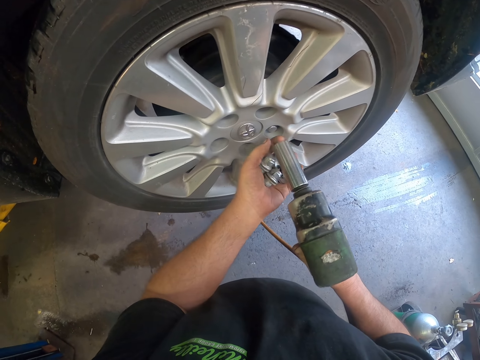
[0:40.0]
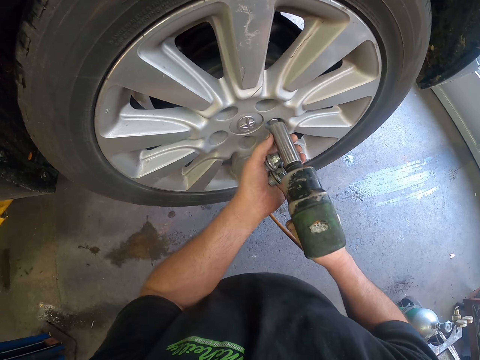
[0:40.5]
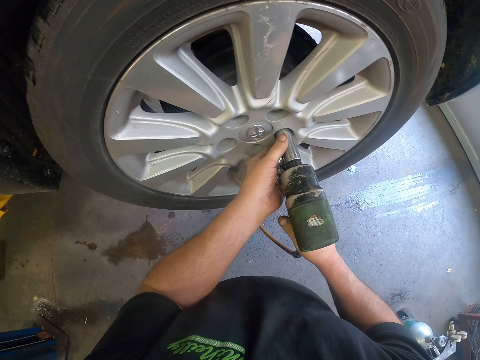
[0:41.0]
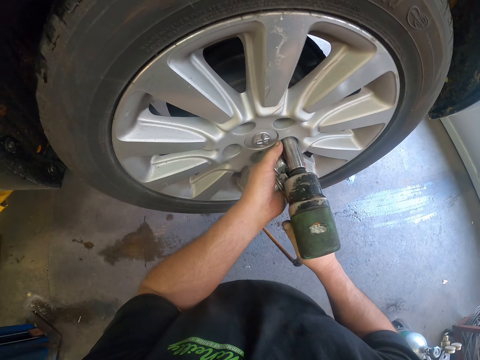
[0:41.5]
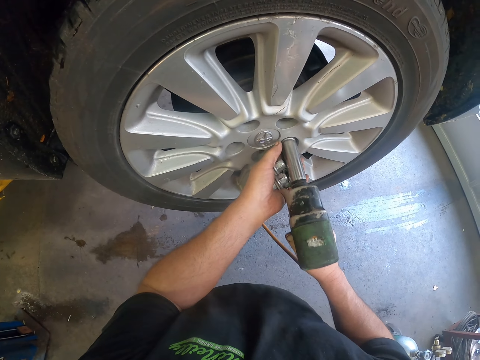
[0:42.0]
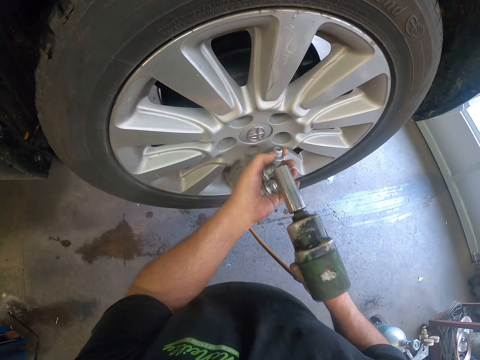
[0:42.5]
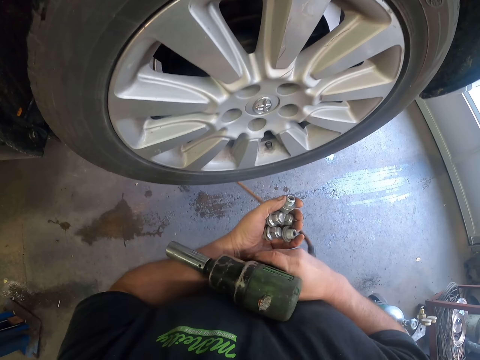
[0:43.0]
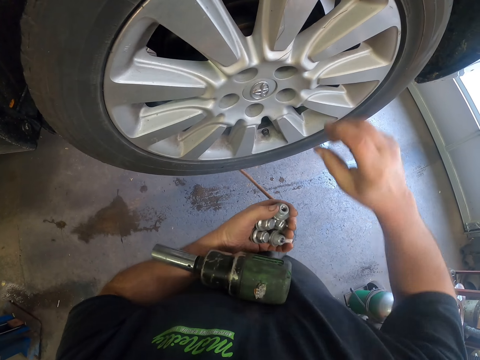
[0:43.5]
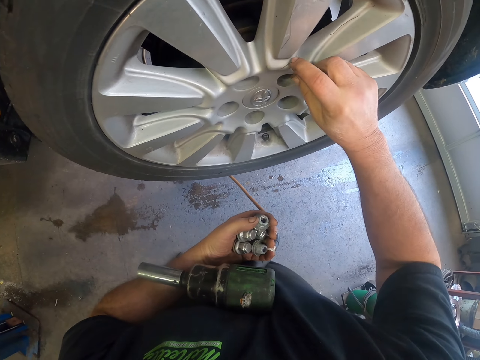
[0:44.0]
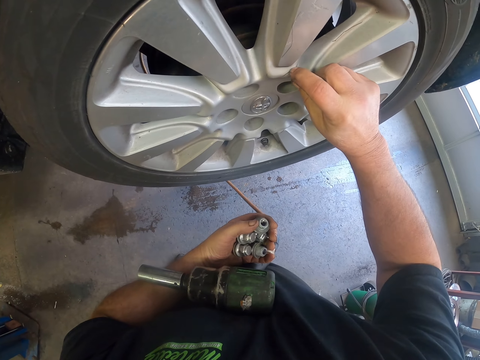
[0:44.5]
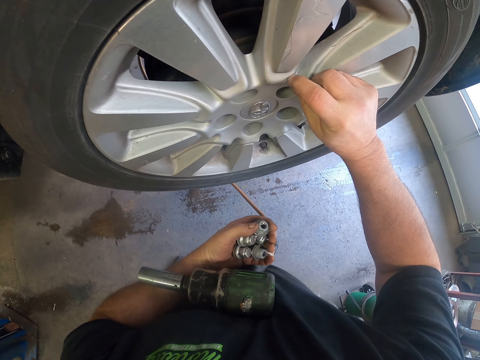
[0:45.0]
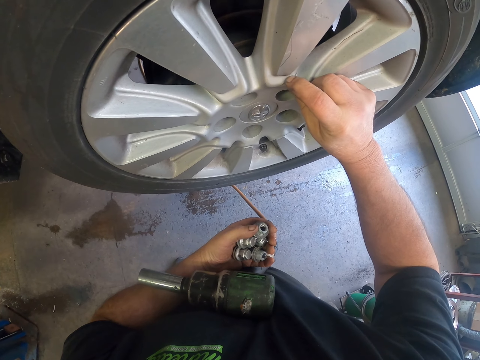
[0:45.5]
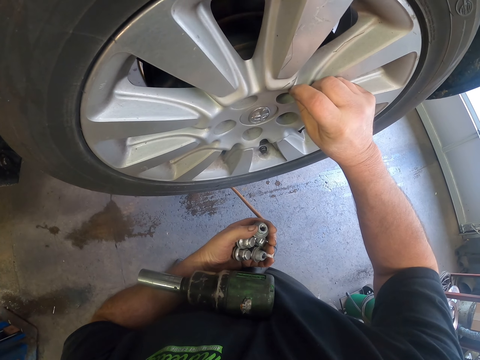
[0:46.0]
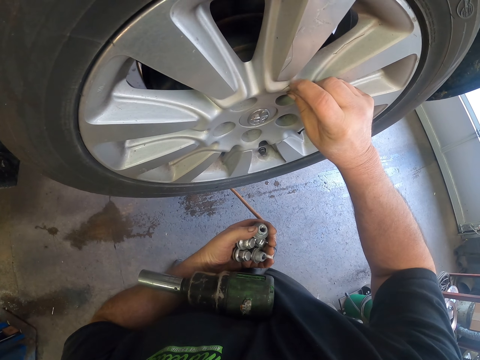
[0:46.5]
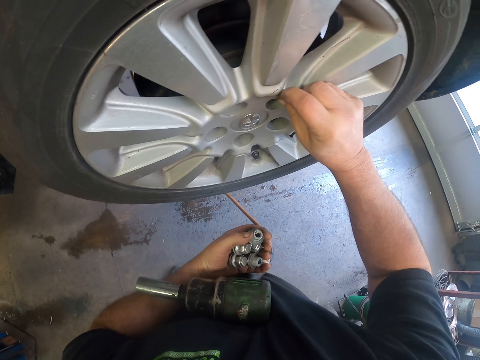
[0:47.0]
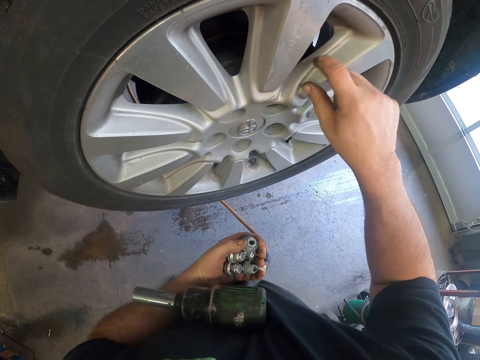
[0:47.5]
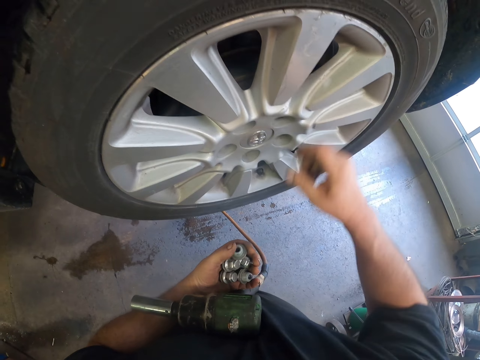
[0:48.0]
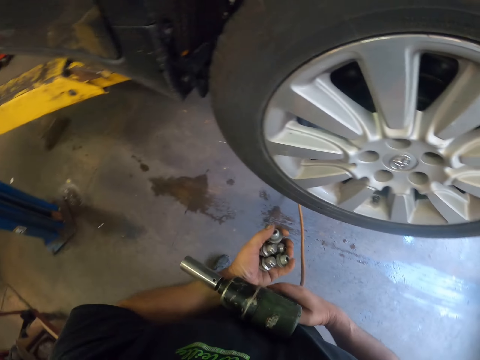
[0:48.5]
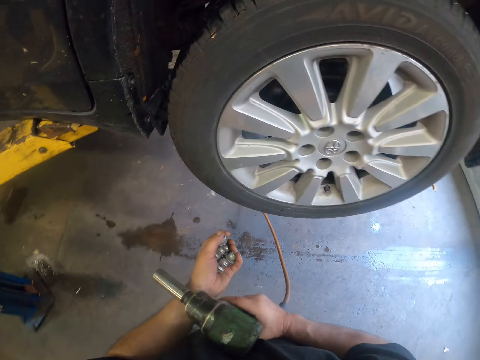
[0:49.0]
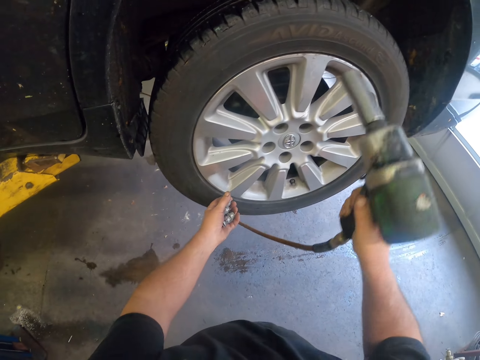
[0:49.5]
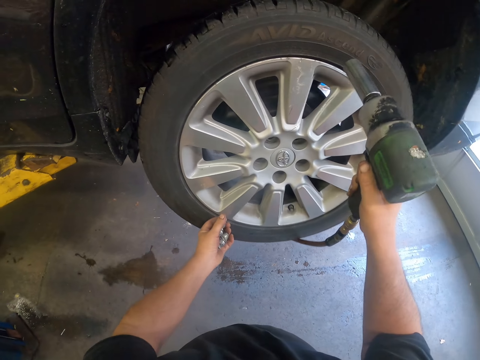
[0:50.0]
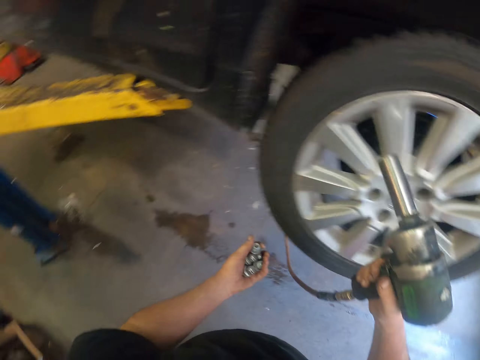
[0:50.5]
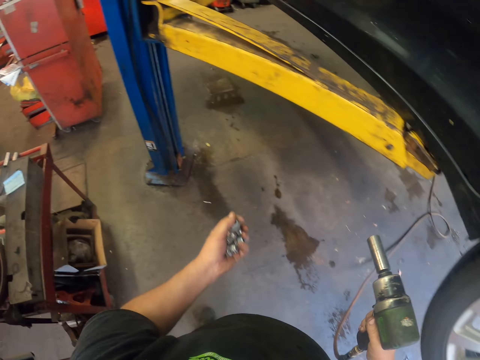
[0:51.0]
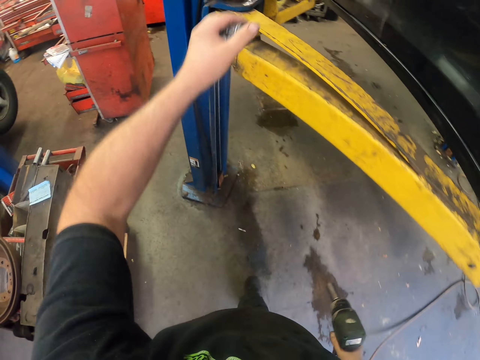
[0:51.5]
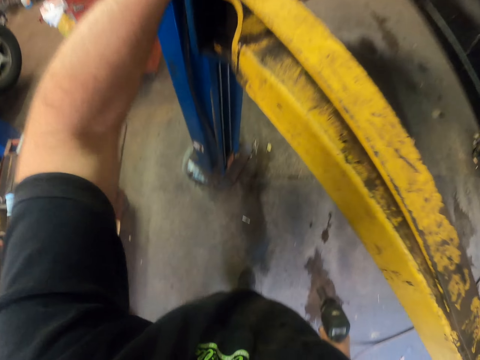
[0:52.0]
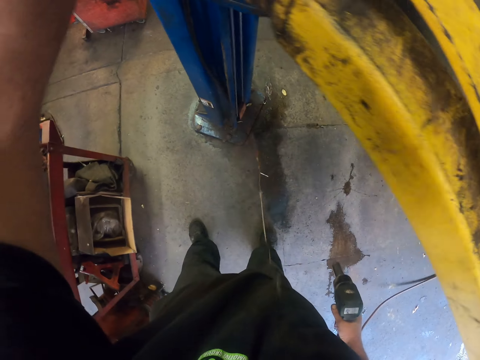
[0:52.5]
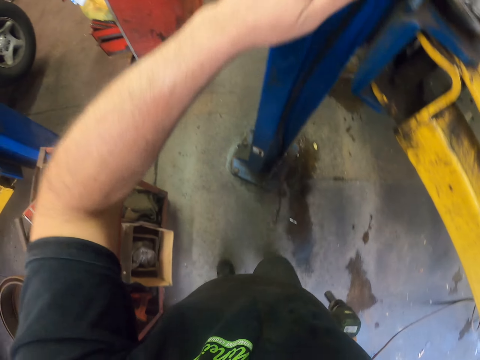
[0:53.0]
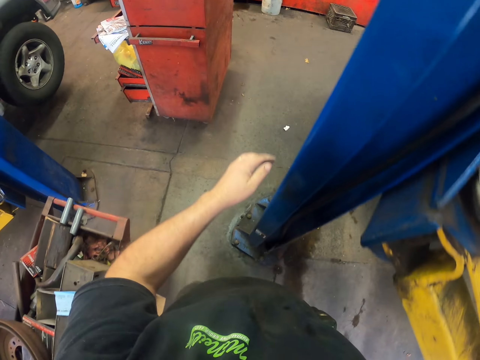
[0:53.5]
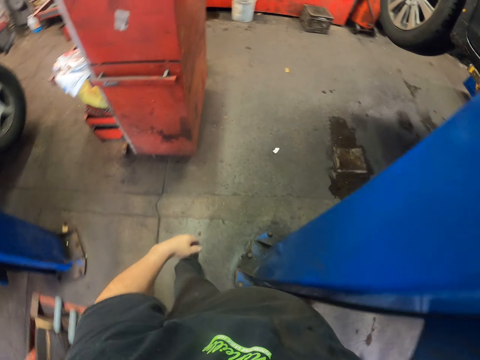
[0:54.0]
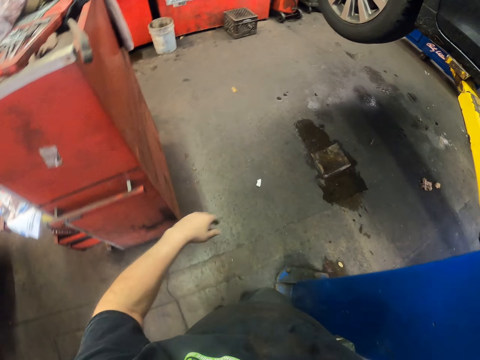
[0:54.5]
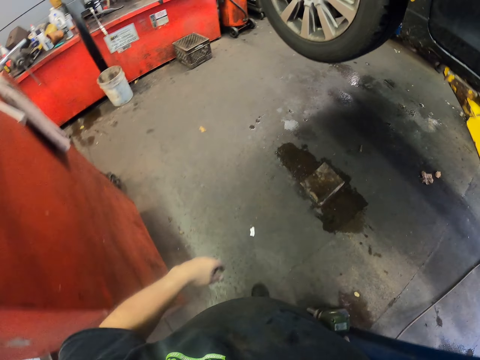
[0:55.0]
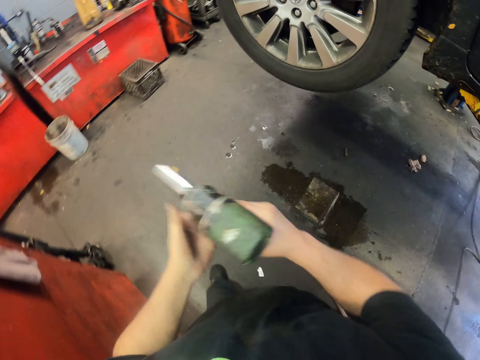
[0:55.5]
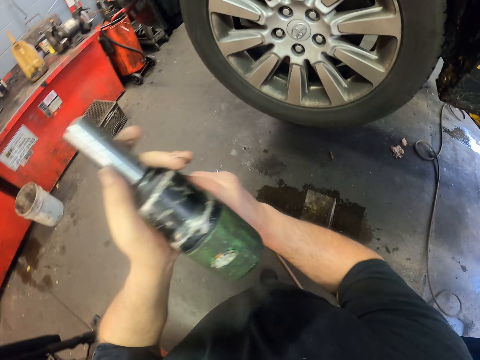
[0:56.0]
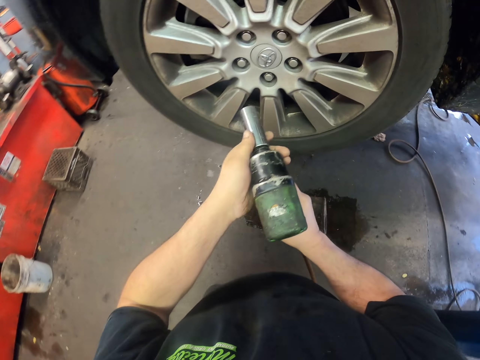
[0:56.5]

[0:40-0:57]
The camera wearer holds the electric drill machine. They touch the wheel. They hold the tire. They put the wheel bolts on the tin. They walk around the car.

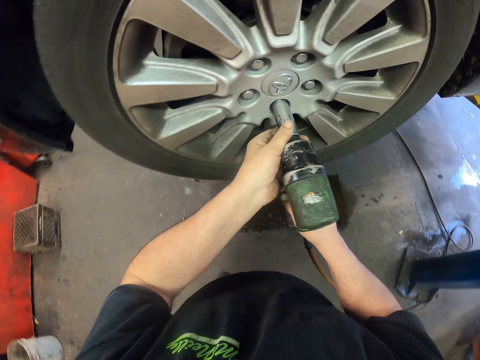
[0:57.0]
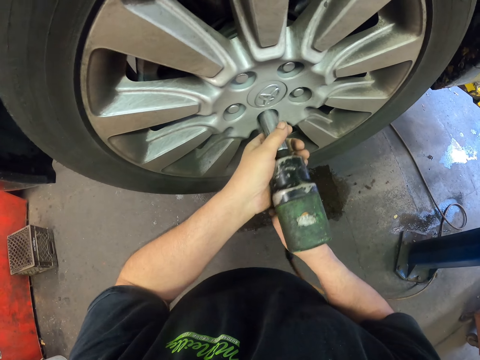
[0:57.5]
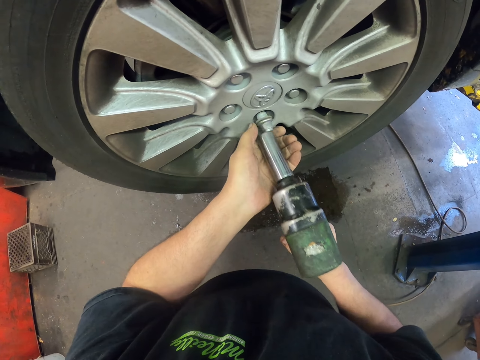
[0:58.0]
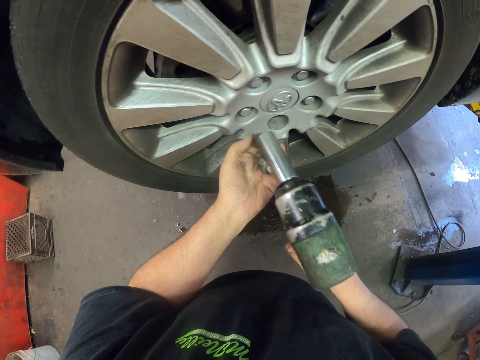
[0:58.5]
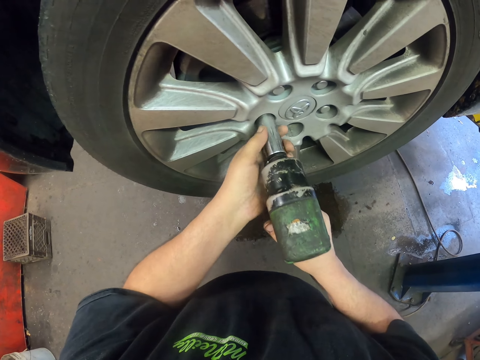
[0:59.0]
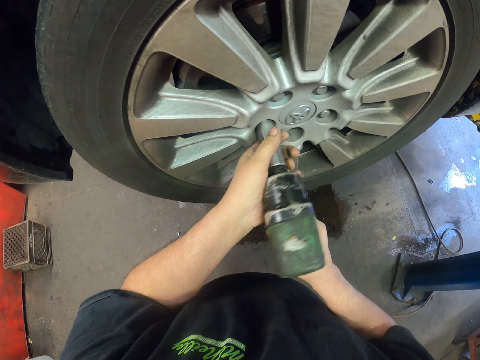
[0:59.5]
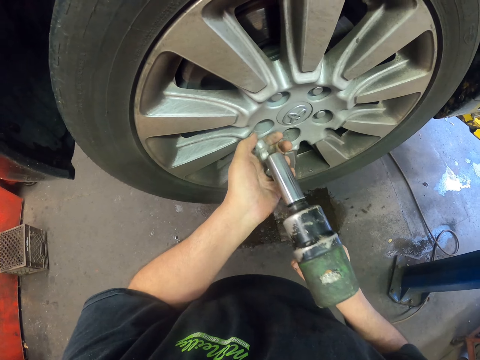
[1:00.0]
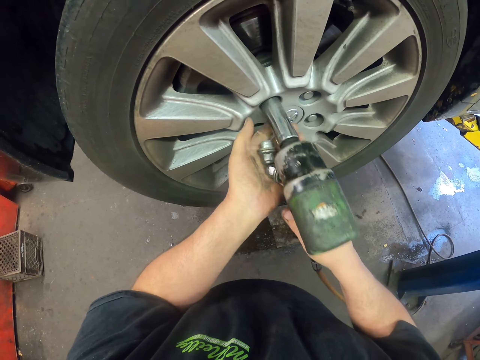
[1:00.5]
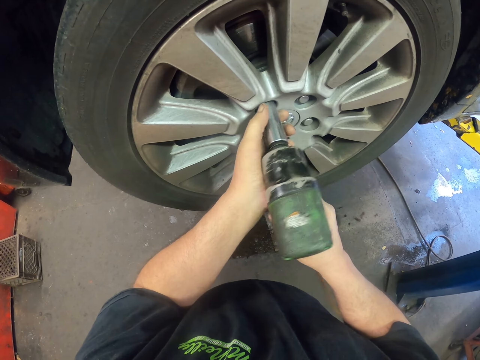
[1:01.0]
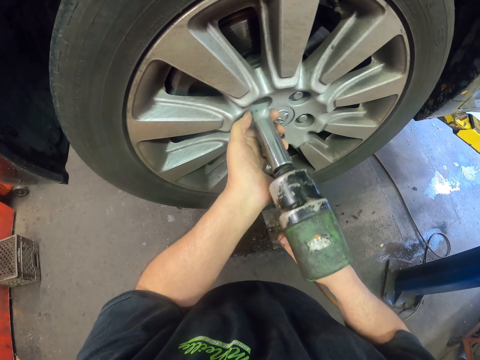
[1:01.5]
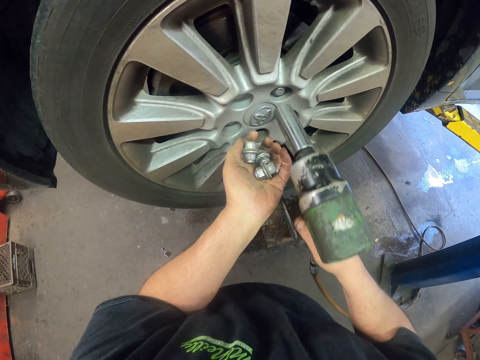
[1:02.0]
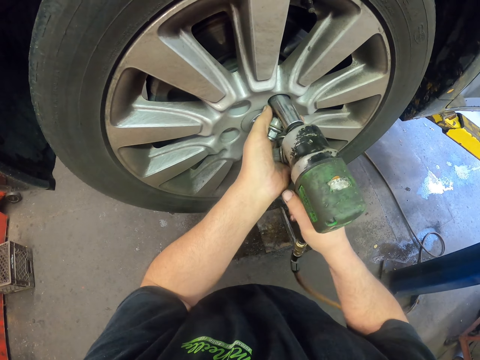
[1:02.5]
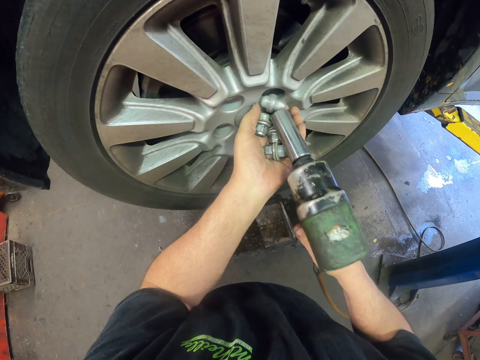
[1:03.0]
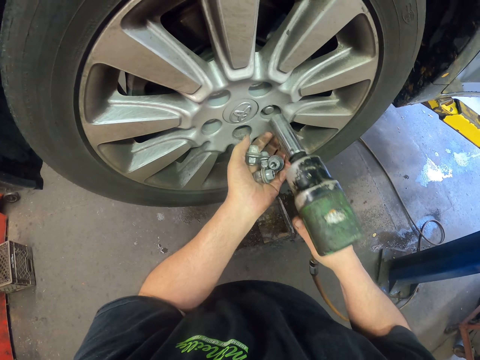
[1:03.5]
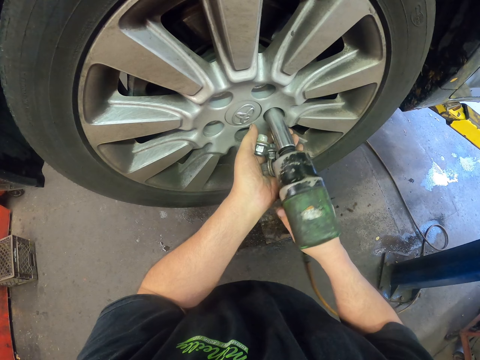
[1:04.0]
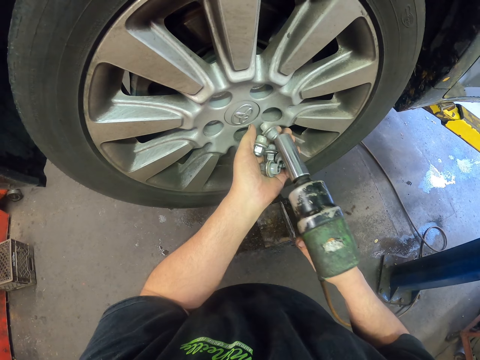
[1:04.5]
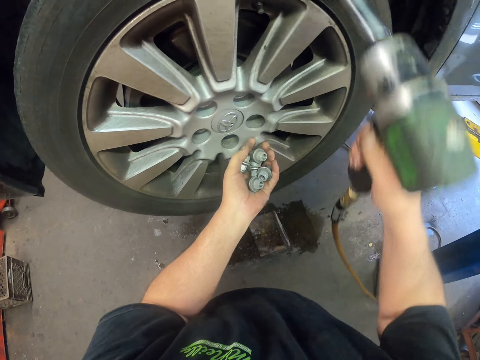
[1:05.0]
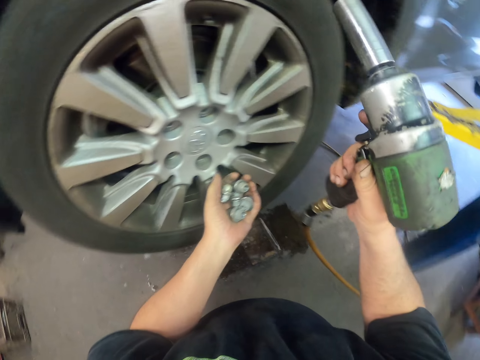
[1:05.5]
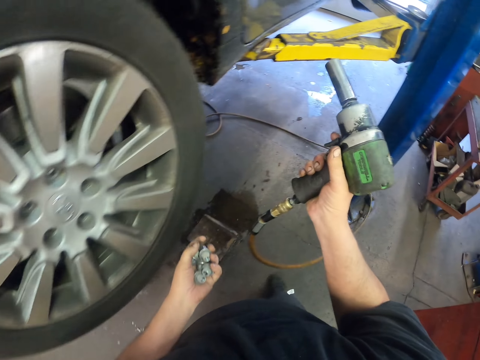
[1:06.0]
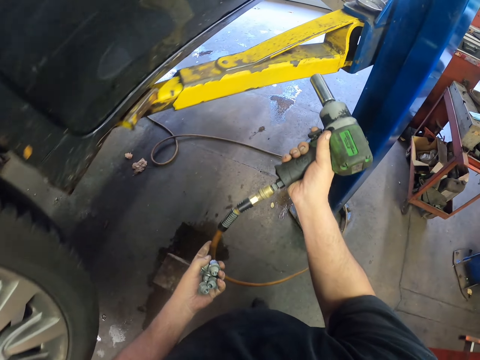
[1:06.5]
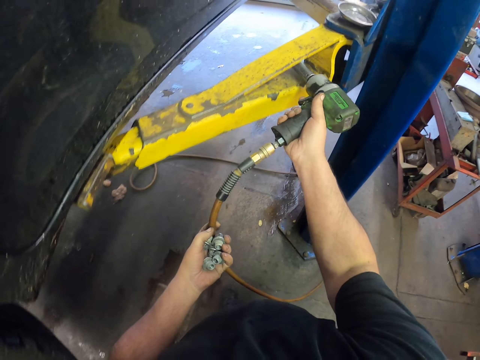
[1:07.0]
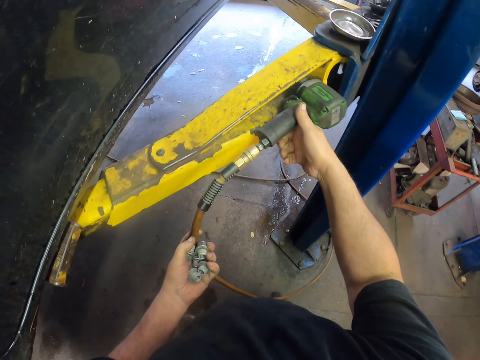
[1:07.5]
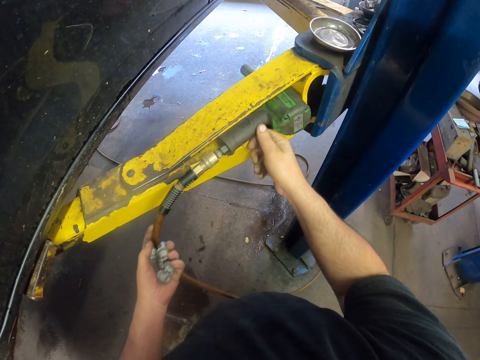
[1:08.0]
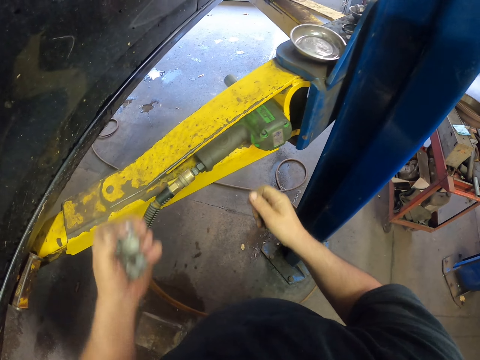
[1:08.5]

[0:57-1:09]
The camera wearer drives out the bolts on the wheel. They place the electric drill machine on the car lift.
